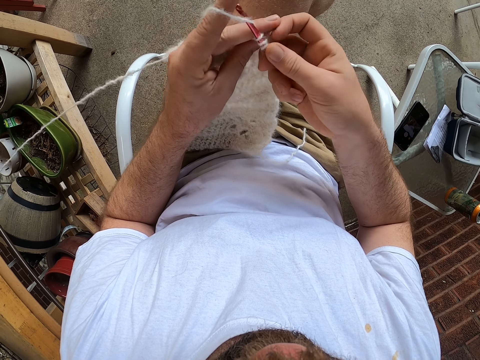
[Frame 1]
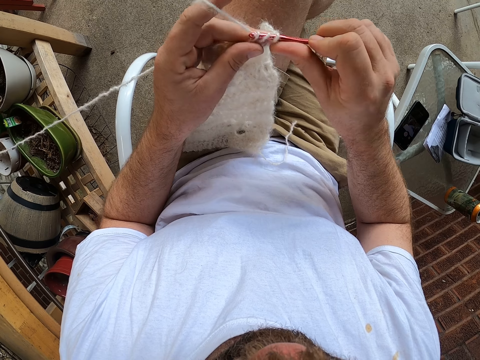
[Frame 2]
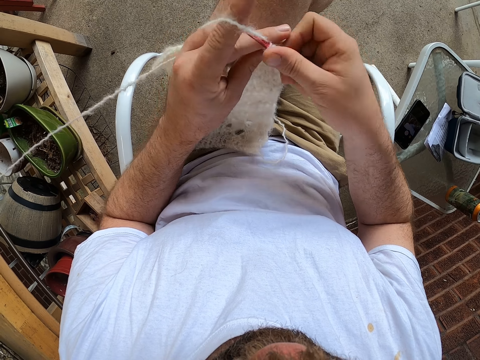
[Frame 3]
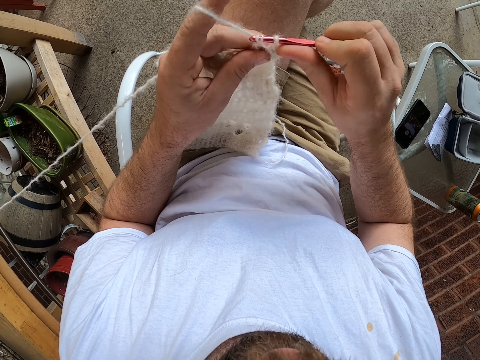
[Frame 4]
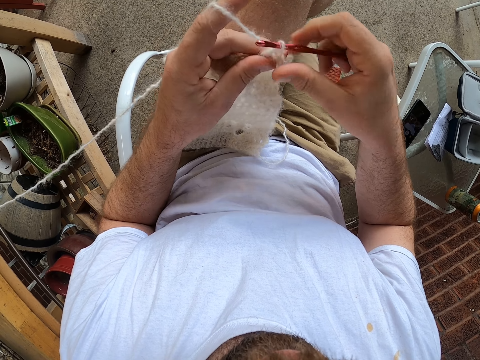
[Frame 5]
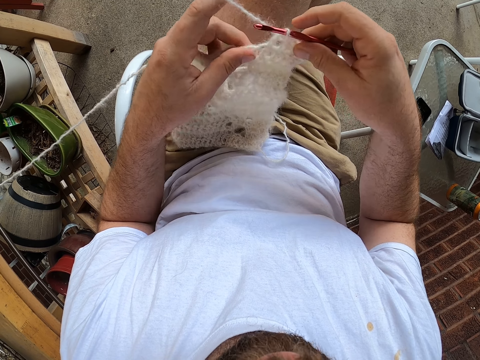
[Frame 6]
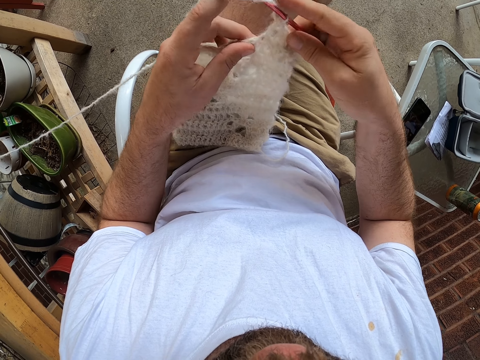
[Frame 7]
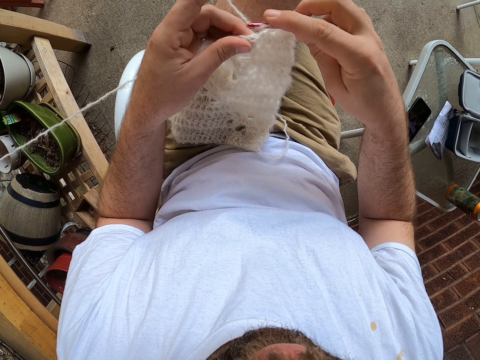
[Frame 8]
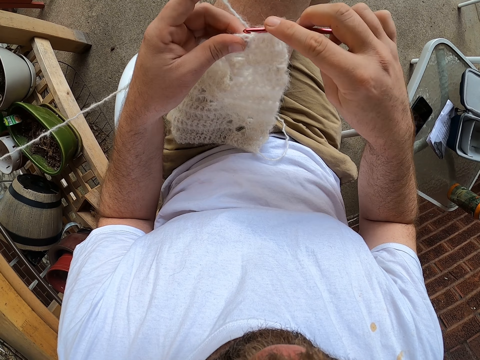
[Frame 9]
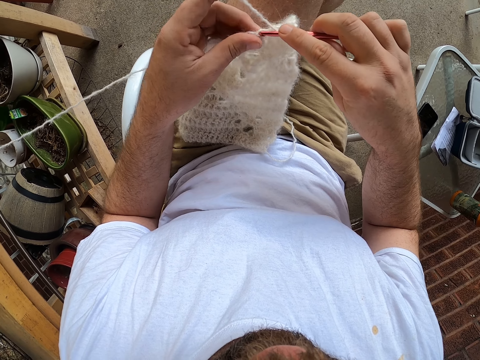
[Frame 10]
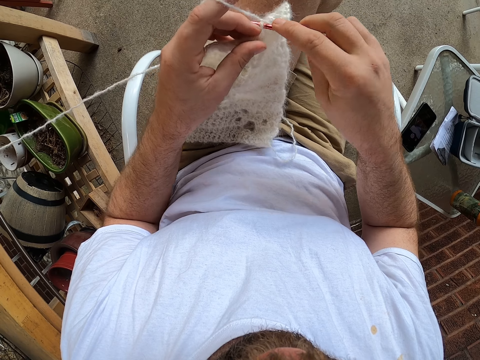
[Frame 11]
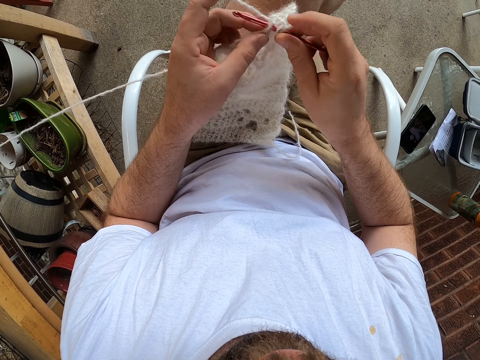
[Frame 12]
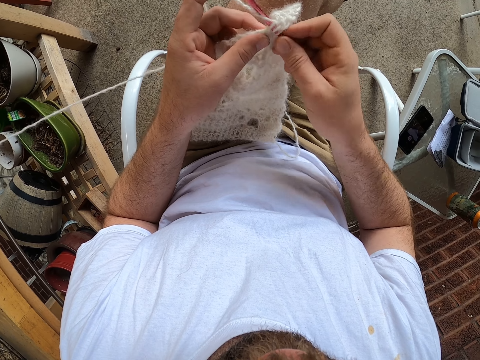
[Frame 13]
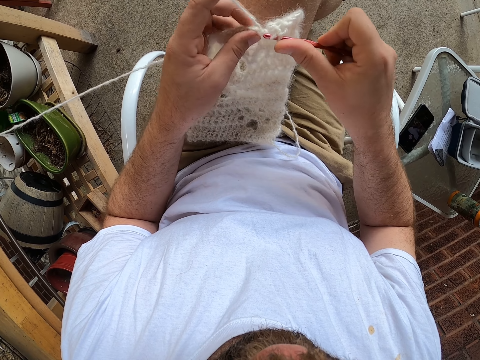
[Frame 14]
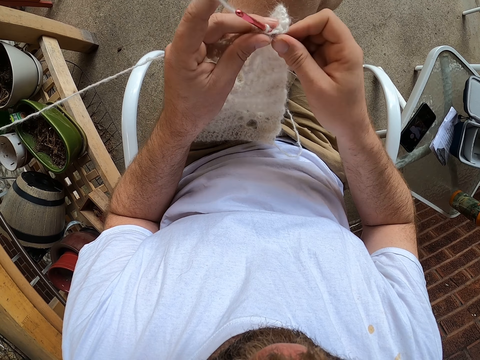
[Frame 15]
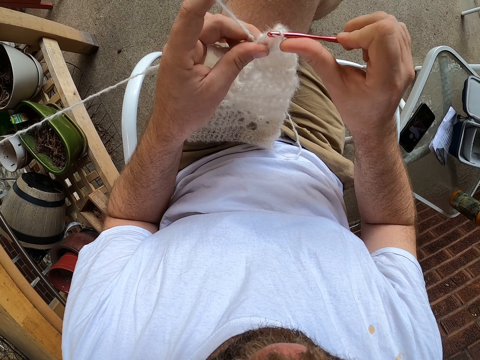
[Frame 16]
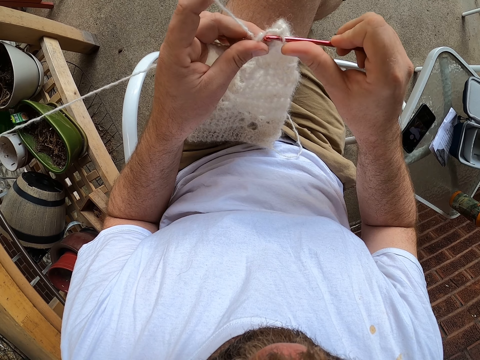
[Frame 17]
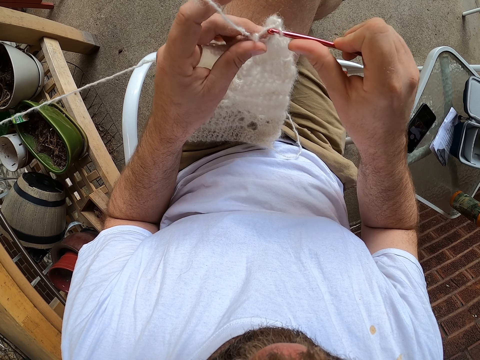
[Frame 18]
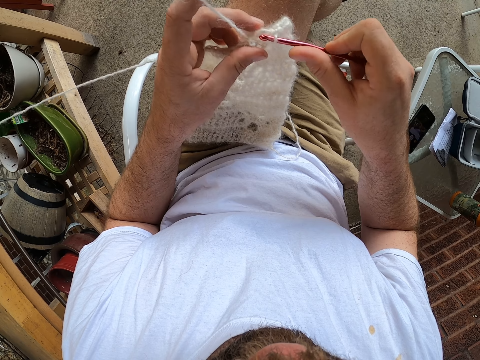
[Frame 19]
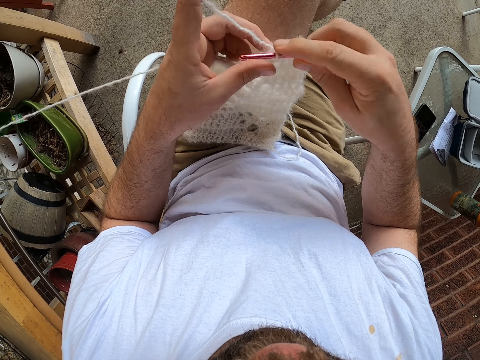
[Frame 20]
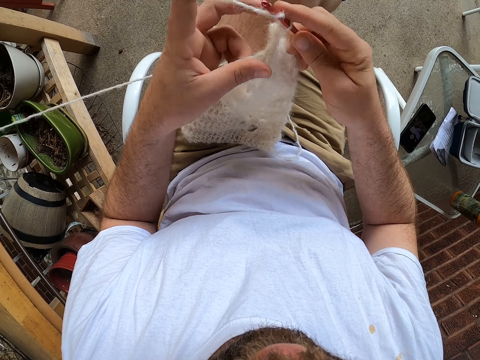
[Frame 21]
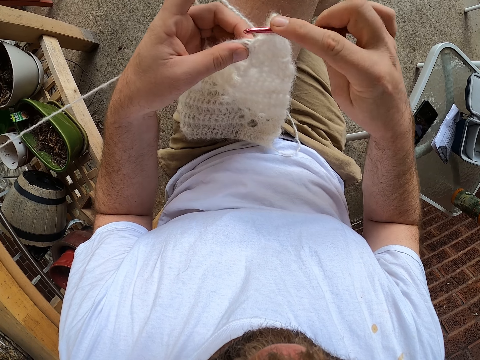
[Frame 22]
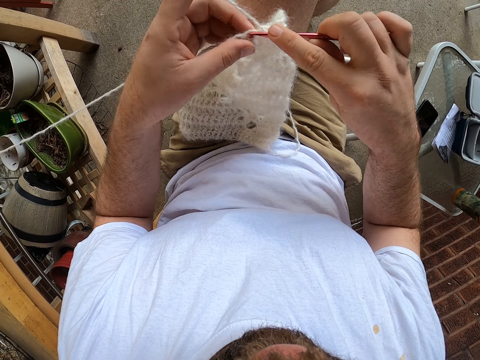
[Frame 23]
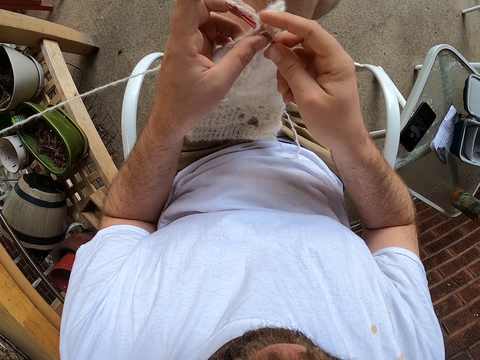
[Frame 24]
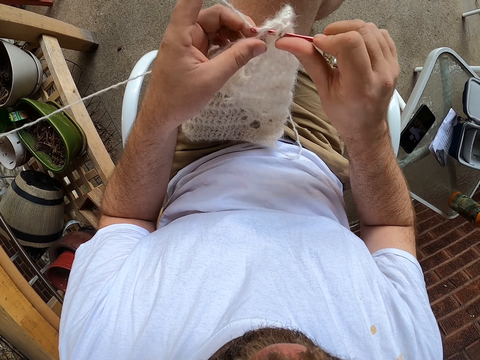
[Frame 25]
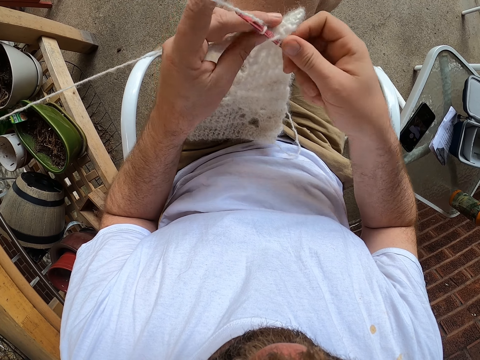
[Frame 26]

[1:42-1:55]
The camera wearer adjusts the fabric. They knit the fabric.

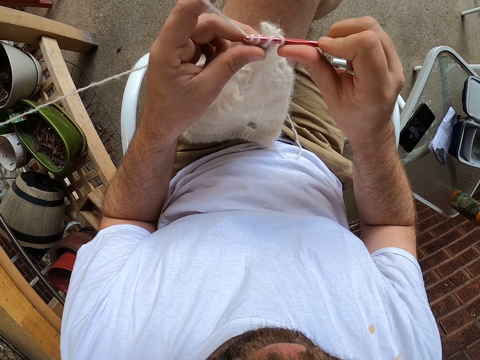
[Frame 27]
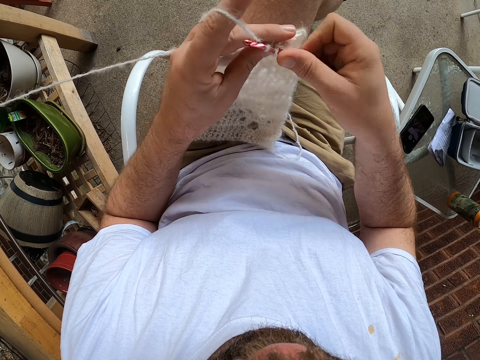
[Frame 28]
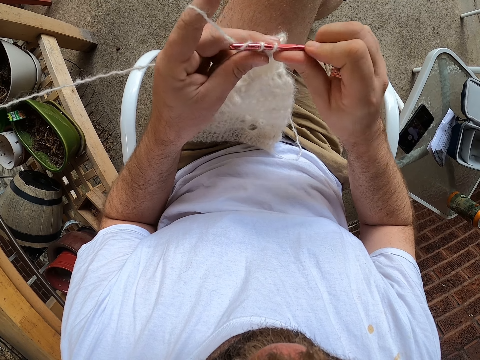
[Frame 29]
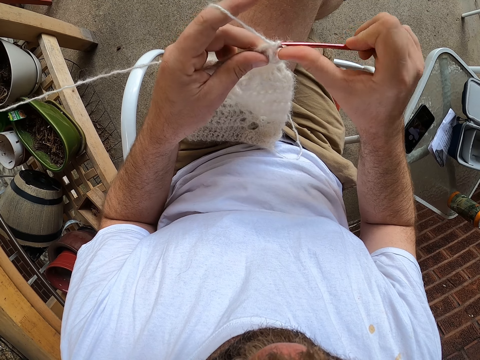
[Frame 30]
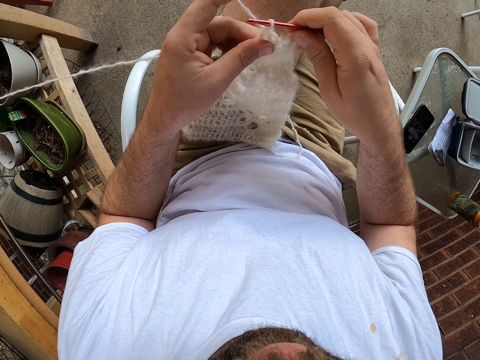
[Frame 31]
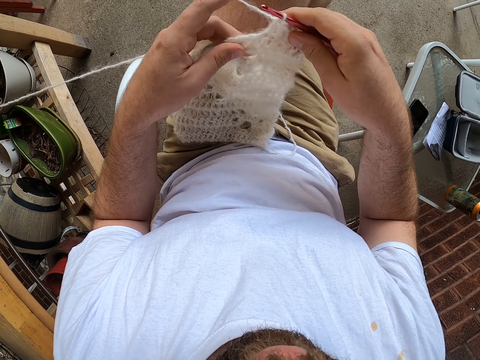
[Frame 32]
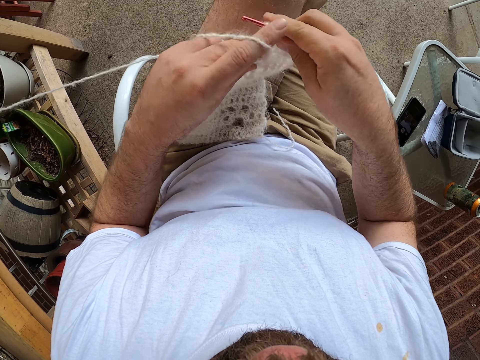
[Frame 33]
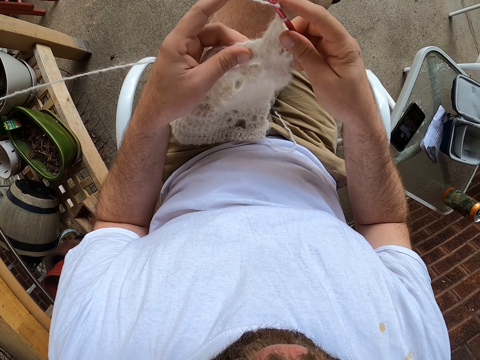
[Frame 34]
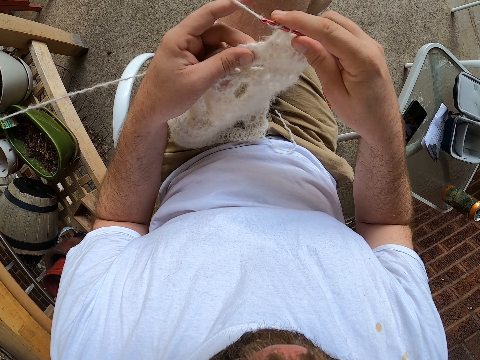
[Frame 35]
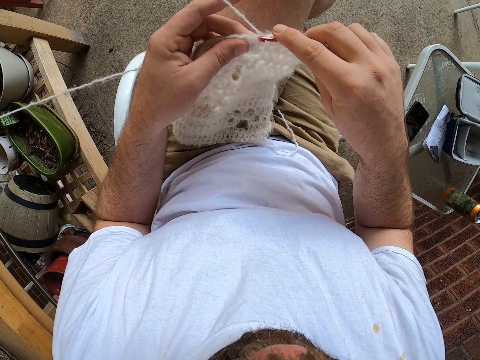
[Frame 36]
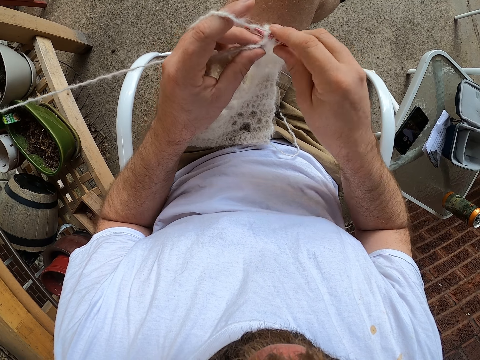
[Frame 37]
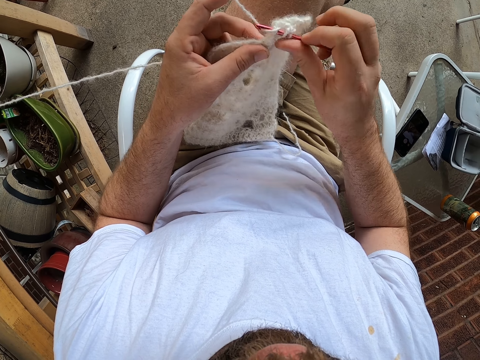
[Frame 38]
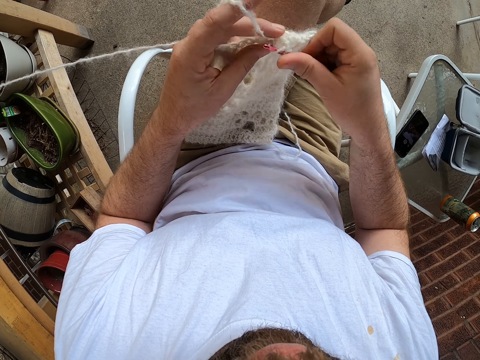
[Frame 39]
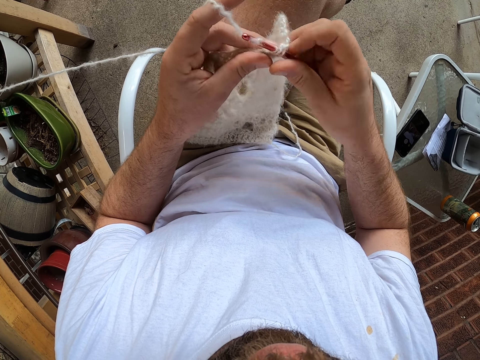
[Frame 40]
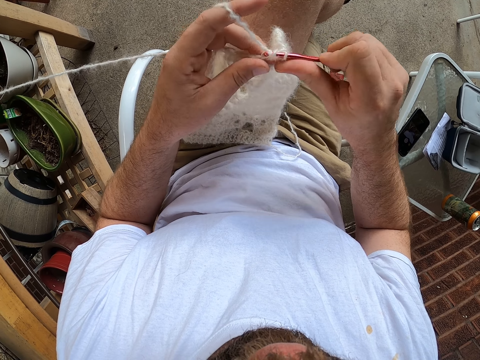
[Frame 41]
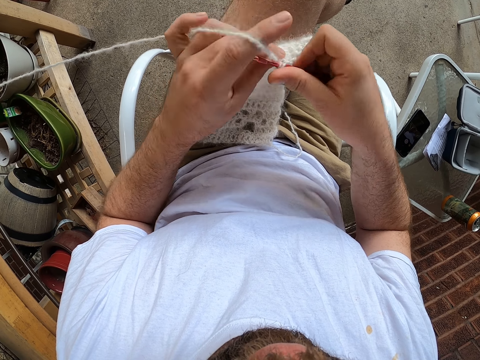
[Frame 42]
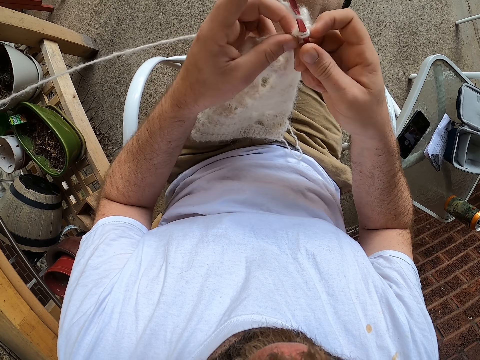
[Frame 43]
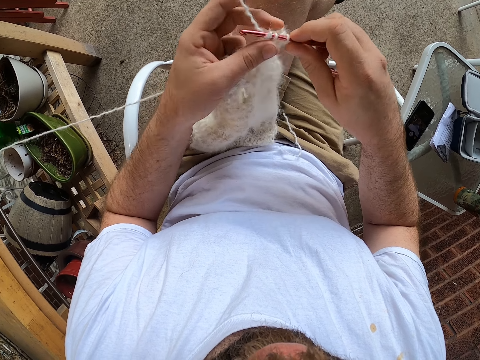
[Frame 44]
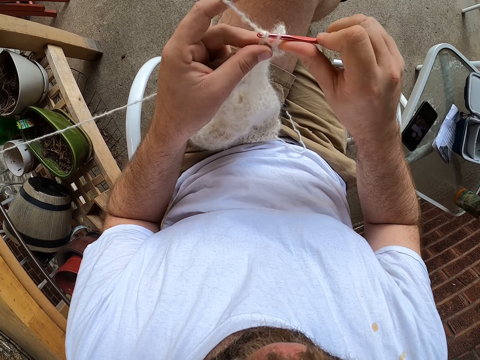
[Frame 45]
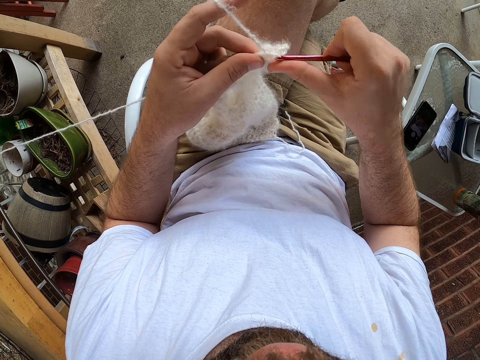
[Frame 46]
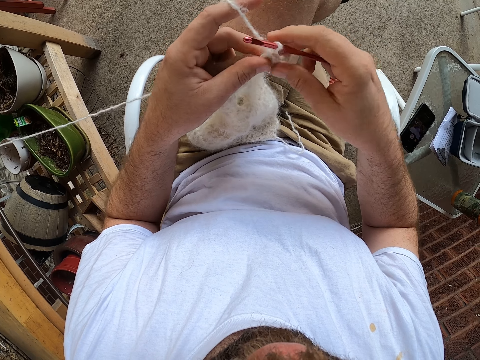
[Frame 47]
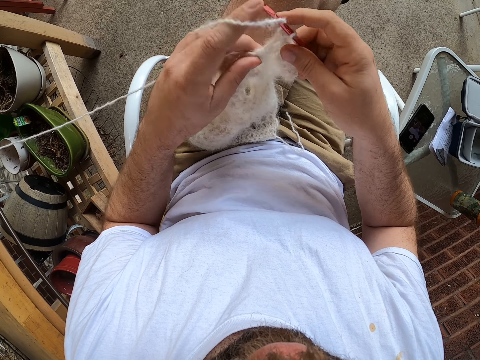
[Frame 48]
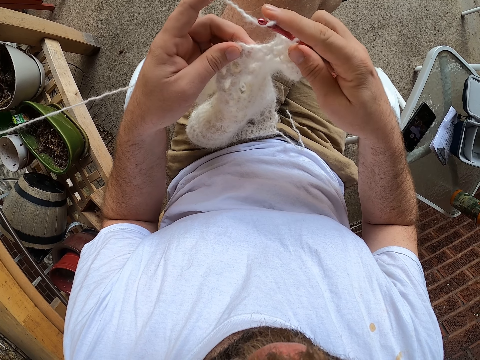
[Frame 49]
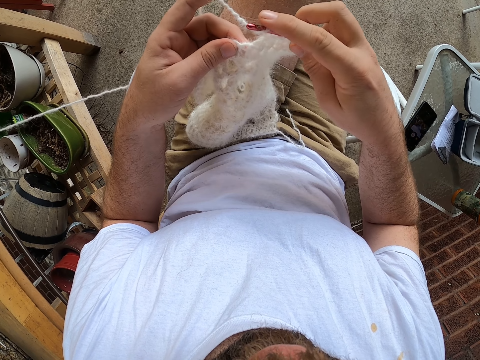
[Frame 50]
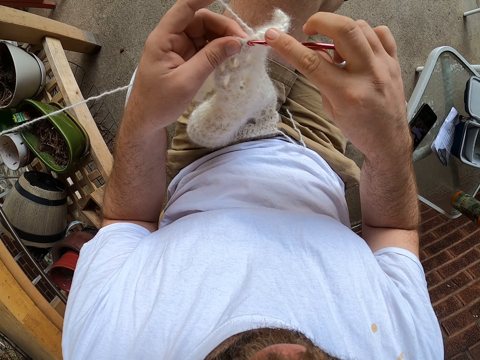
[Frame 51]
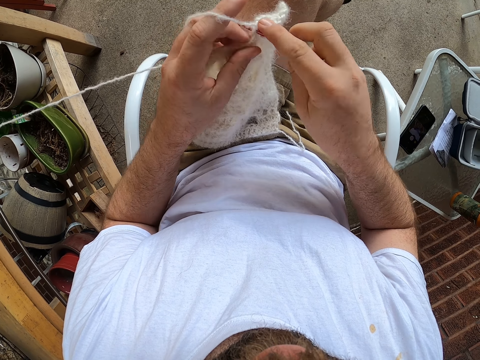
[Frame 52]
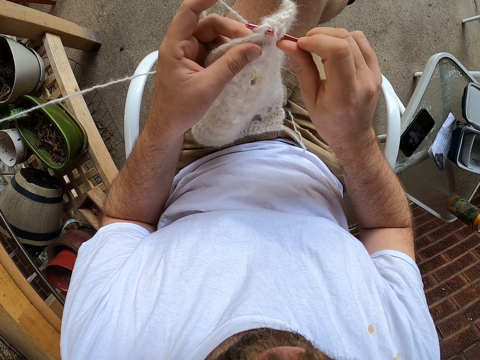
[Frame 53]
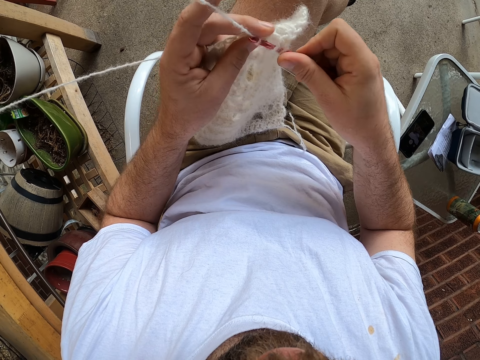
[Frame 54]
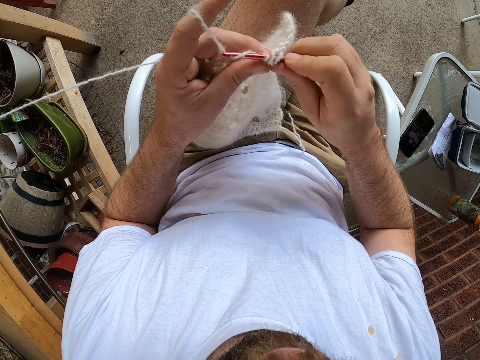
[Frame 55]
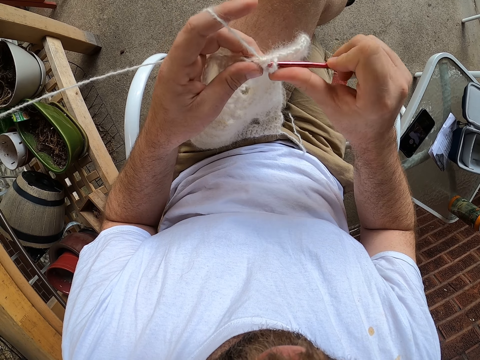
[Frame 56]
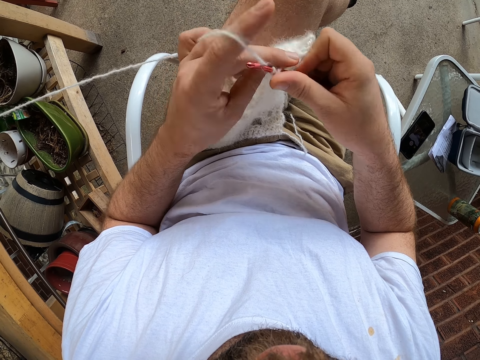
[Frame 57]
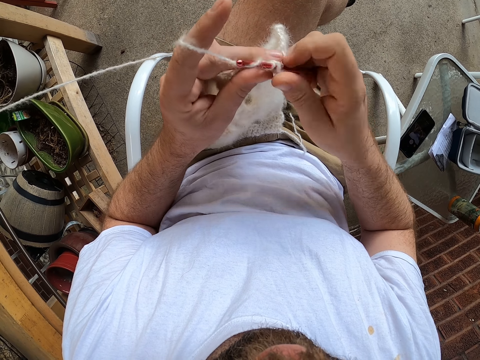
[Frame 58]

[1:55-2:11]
The camera wearer adjusts the fabric. They knit the fabric.
